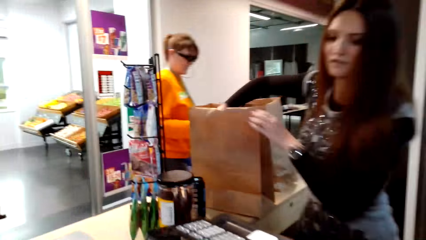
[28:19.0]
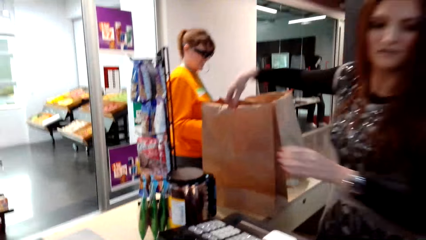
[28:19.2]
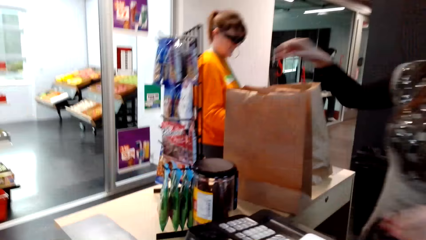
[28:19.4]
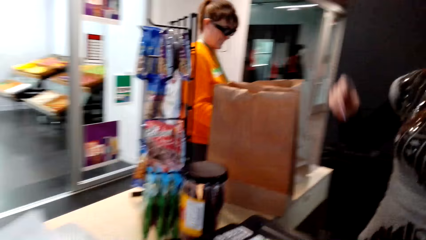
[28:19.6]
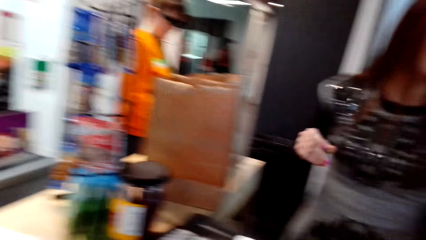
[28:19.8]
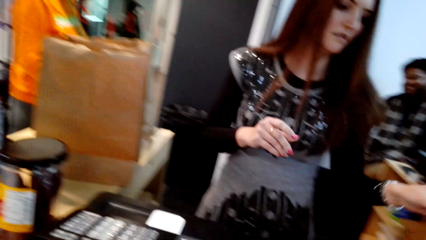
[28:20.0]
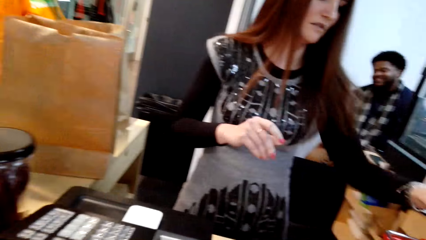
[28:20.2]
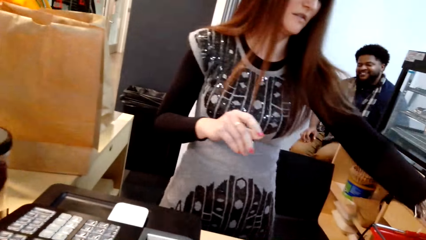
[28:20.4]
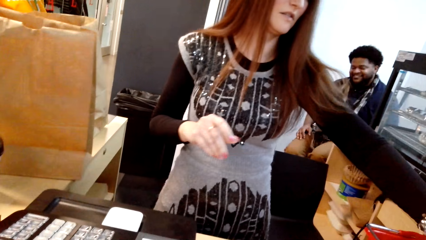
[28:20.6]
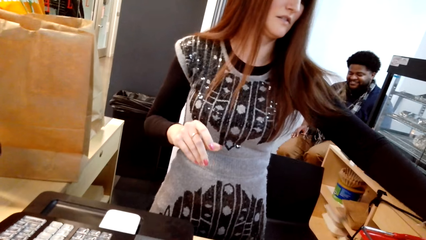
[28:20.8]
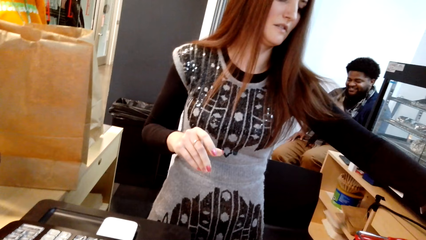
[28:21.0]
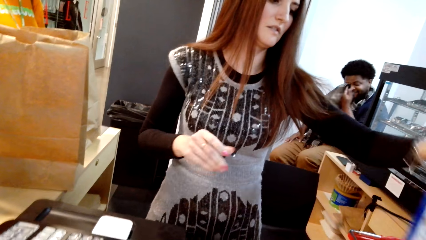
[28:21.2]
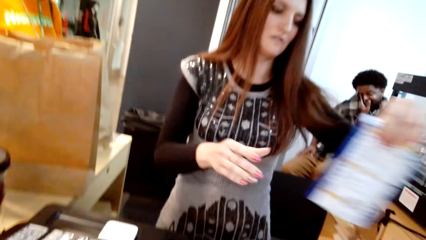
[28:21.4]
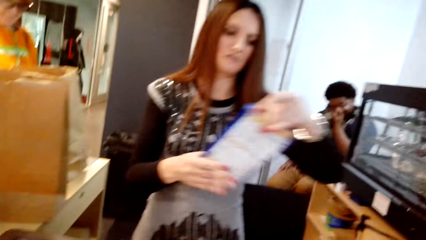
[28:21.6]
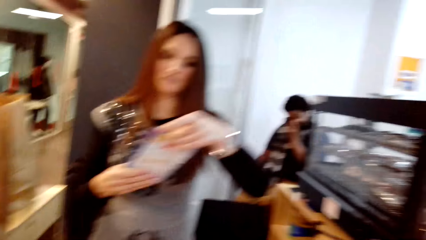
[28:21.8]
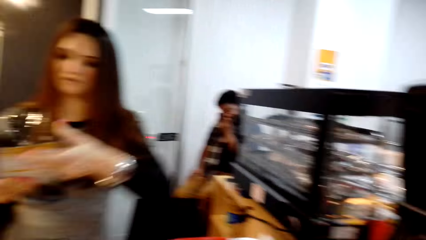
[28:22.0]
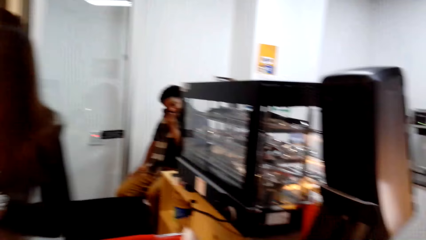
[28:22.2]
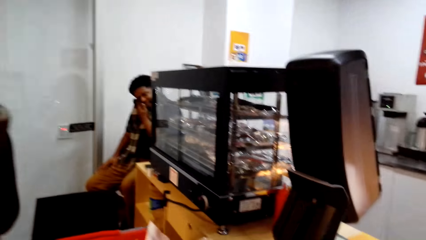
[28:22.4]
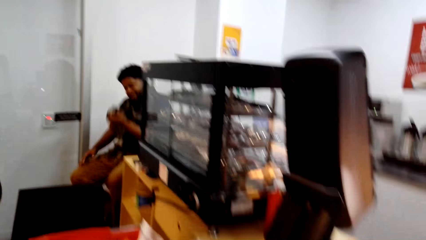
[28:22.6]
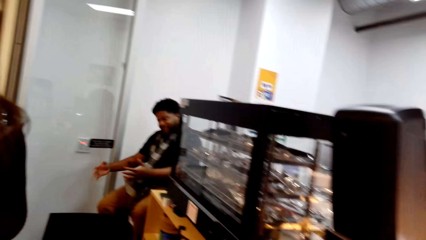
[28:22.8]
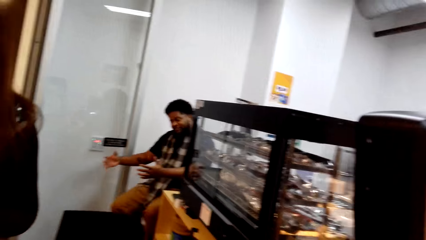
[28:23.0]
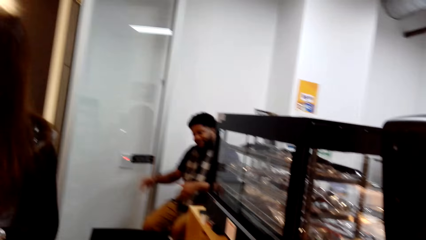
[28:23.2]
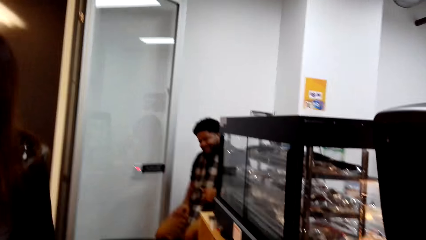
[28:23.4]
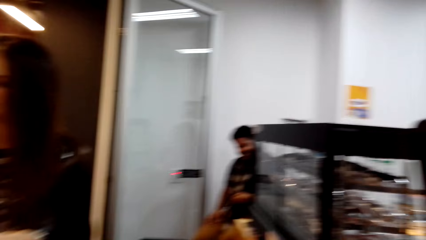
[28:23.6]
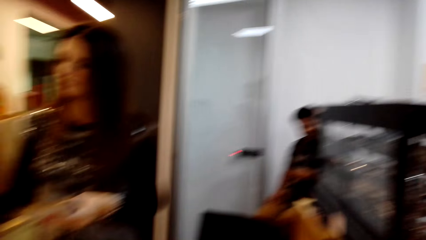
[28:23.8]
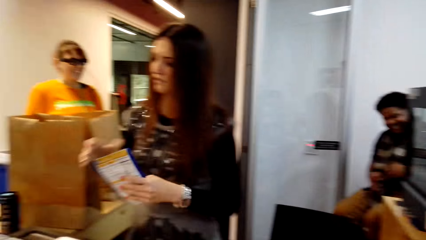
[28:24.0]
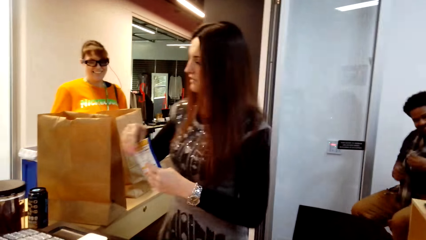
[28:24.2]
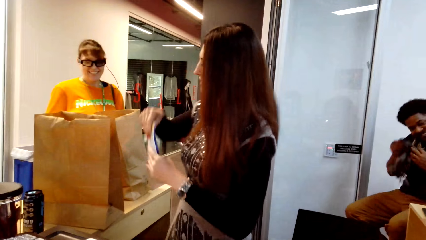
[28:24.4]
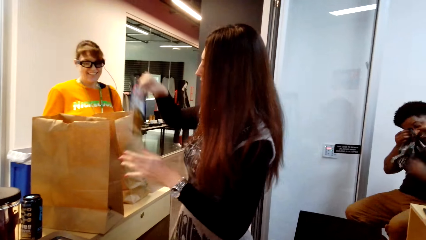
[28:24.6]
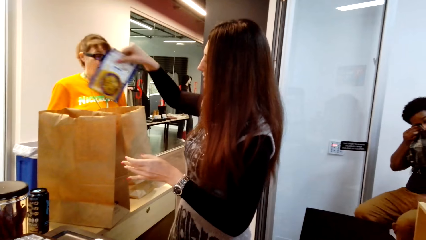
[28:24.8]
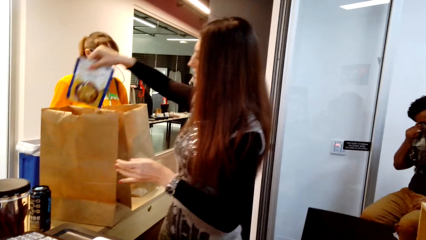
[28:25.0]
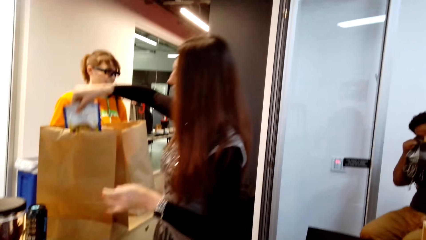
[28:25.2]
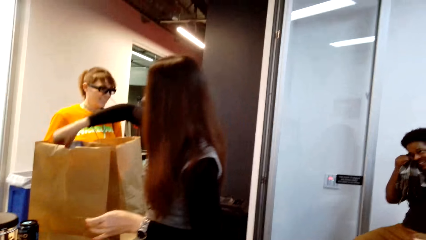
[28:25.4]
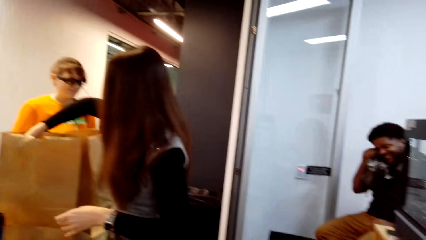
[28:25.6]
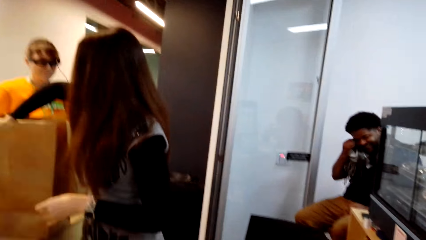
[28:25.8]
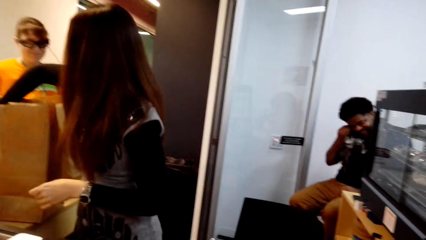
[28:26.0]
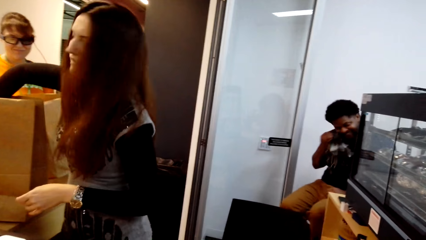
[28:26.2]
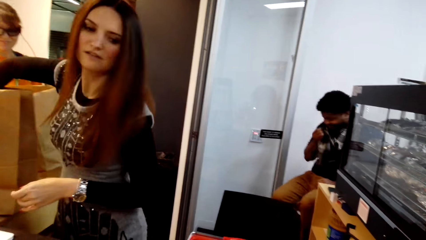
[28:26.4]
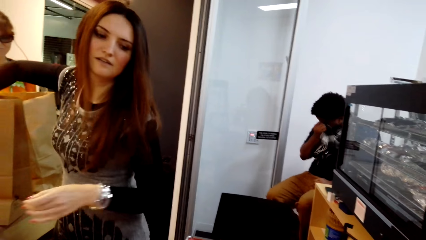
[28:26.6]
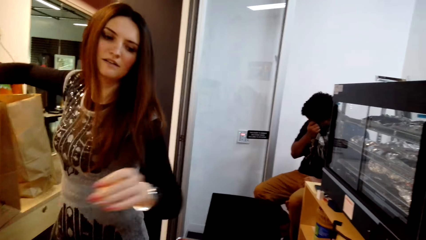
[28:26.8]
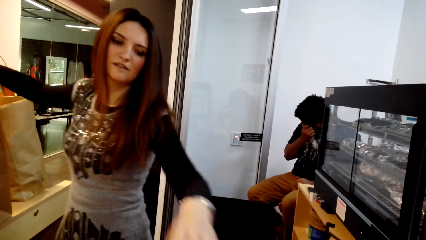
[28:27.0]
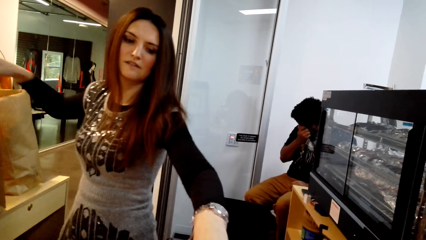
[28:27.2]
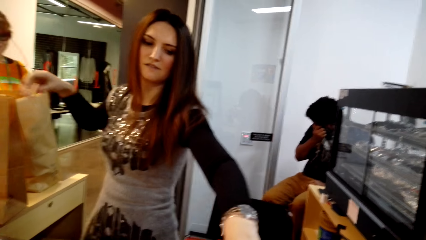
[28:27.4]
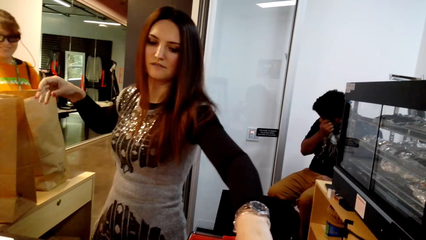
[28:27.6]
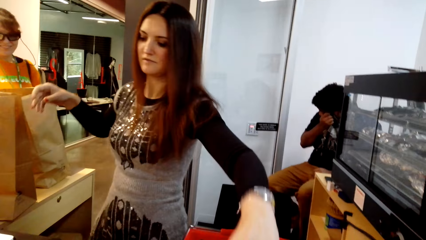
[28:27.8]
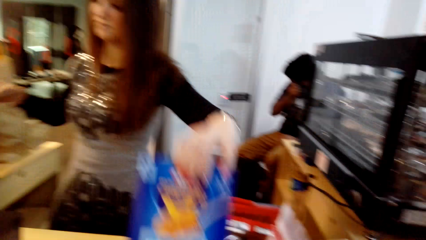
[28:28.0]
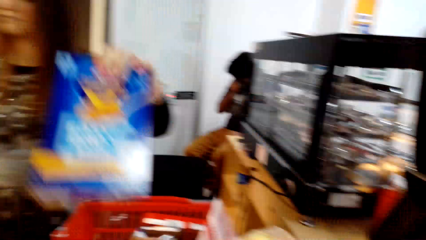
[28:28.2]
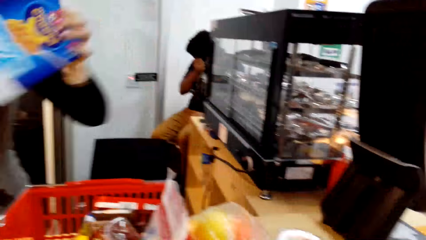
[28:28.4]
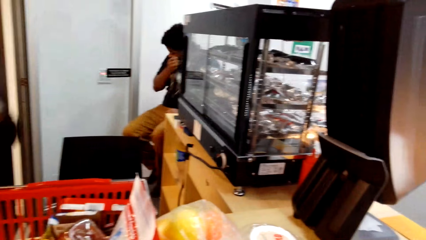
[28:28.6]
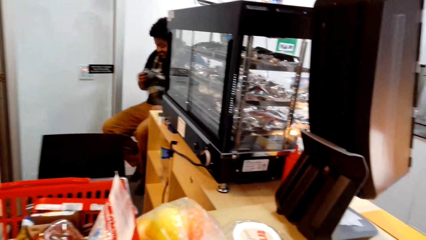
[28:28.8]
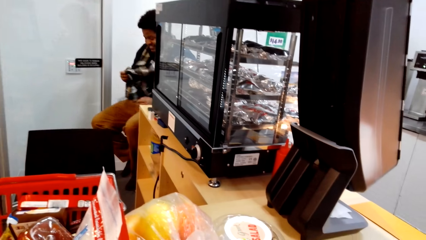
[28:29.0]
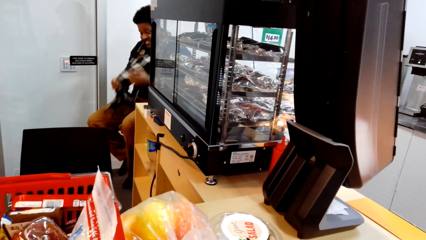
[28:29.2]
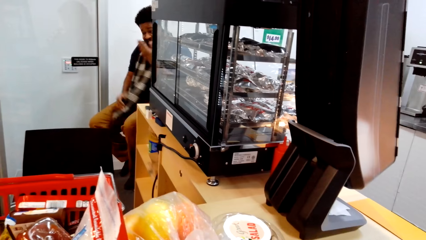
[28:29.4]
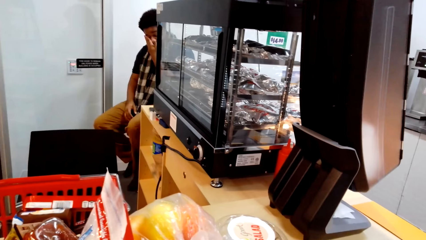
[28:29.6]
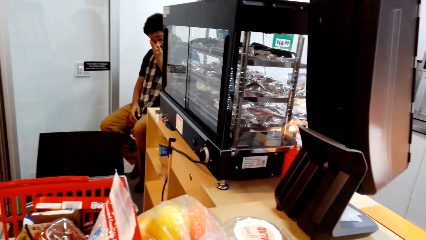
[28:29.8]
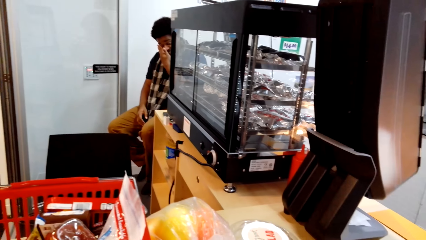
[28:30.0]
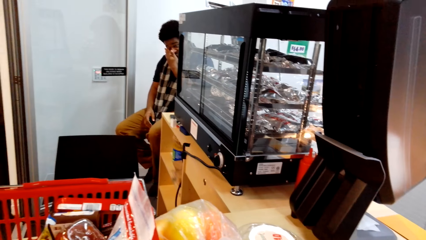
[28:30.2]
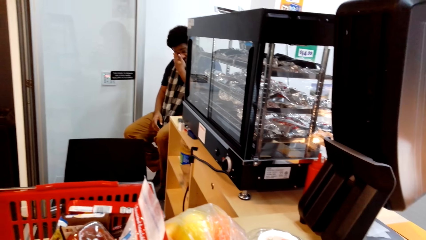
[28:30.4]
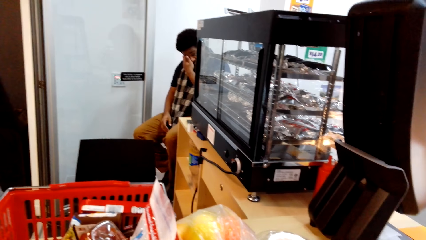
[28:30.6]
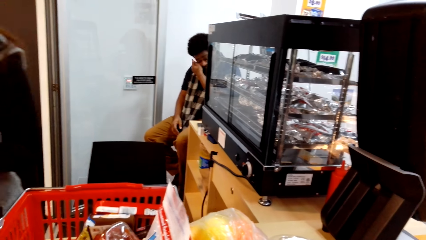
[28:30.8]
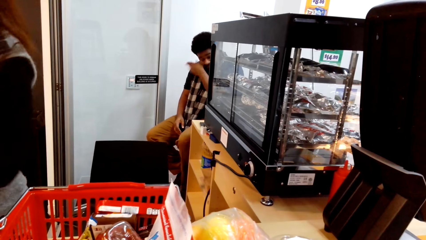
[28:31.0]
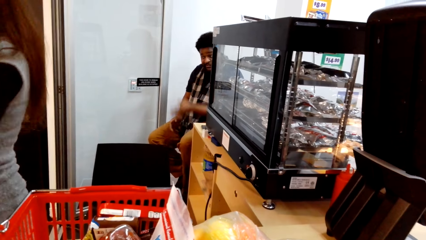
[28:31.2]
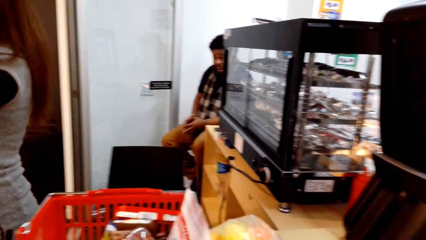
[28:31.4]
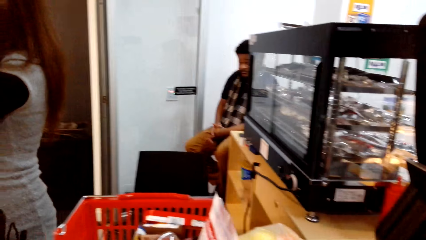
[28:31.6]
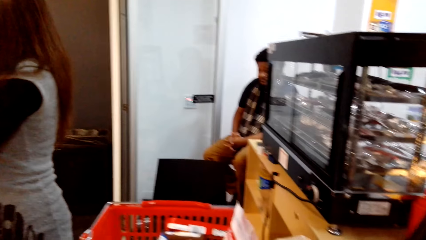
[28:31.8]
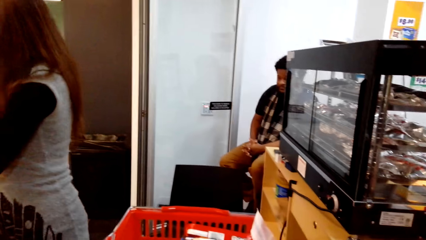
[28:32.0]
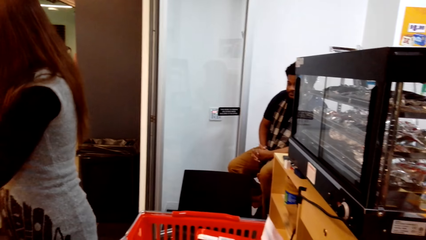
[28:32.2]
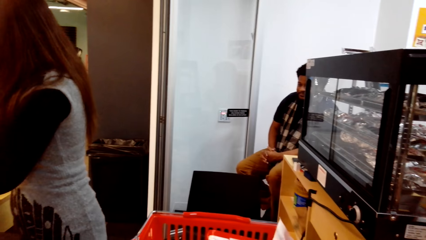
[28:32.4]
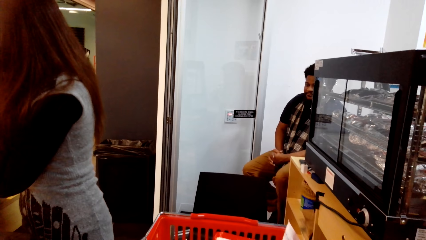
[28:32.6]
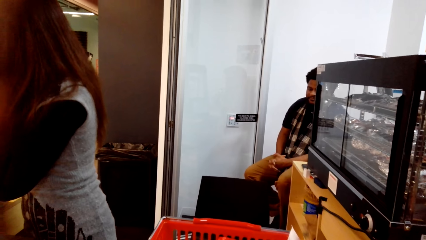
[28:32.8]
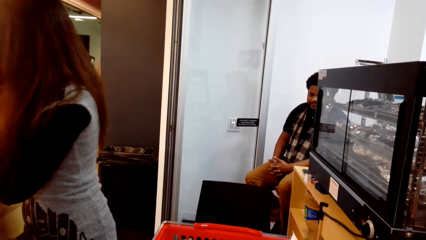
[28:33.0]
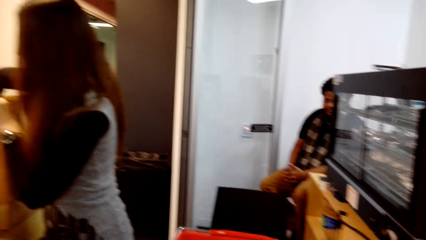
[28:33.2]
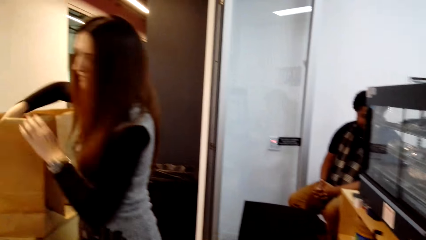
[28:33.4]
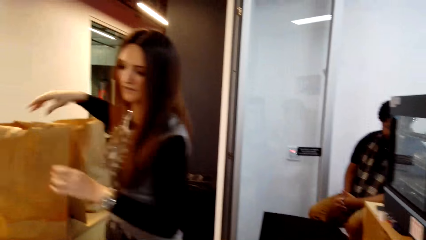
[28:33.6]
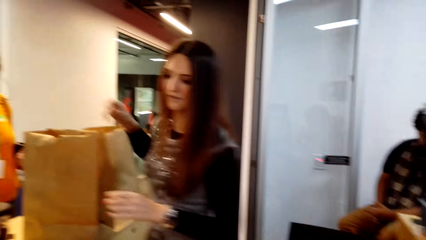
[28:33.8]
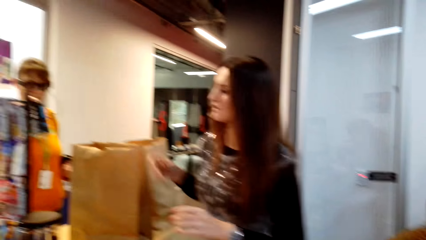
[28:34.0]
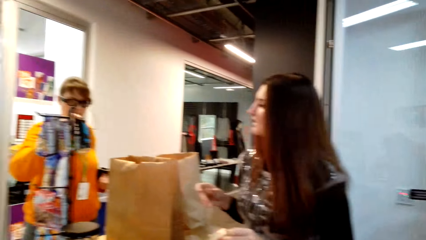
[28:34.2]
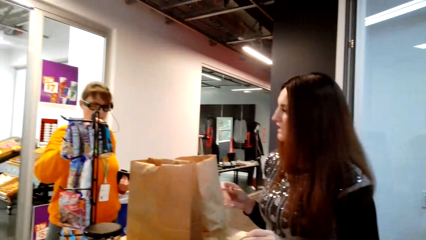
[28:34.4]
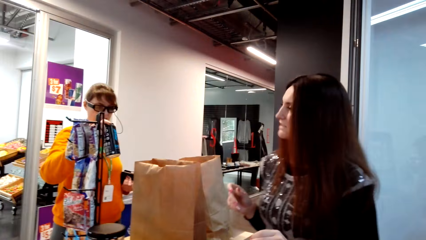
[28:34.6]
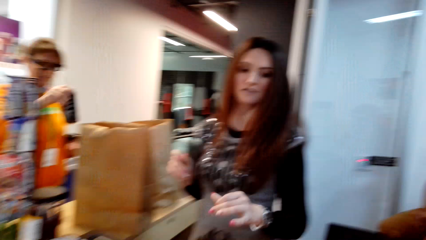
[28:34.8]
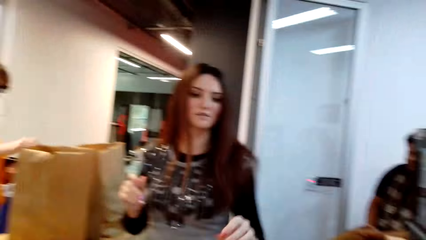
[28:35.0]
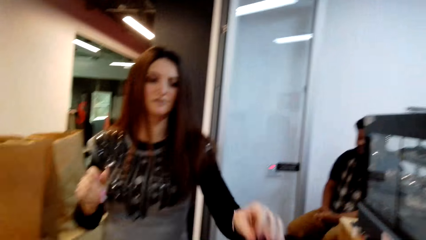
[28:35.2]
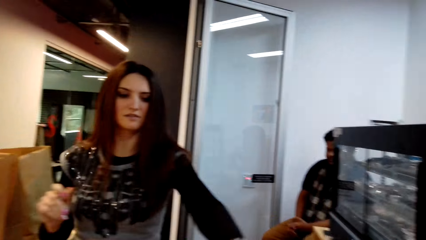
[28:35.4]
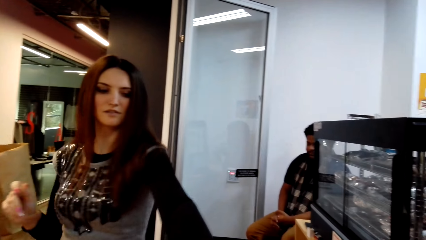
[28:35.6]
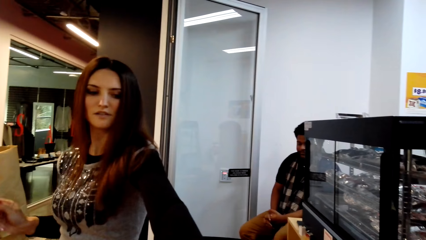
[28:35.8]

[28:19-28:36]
A woman picks up something in the shopping basket and holds something with her hands. A man sits on the chair on the floor. The woman puts something in the paper bag and picks up something in the shopping basket. The man sits on the chair on the floor. The woman puts something in the packet bag. She stands on the floor.
